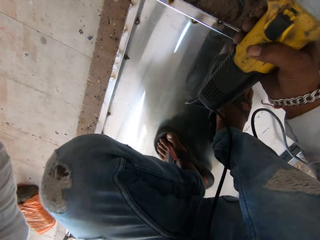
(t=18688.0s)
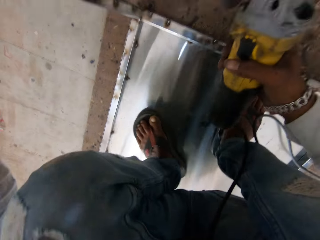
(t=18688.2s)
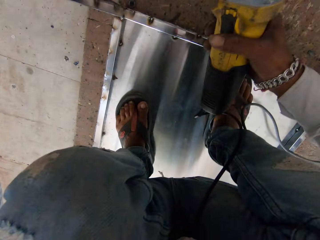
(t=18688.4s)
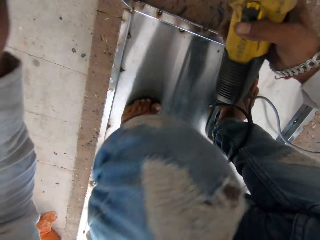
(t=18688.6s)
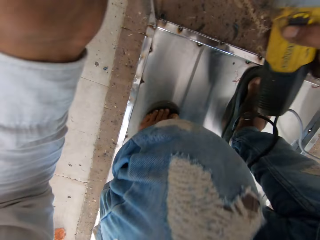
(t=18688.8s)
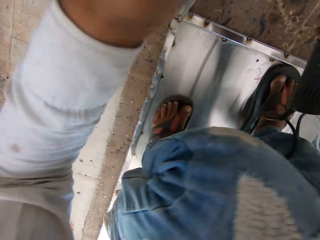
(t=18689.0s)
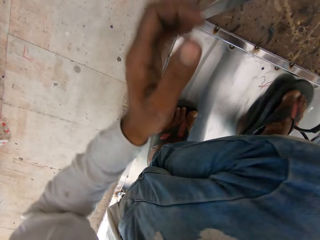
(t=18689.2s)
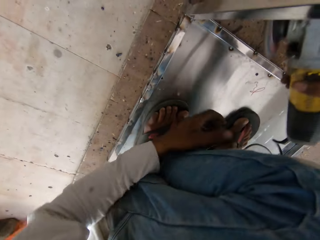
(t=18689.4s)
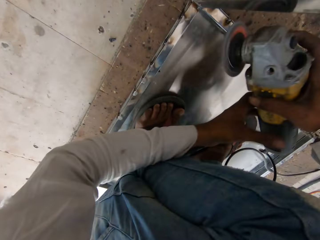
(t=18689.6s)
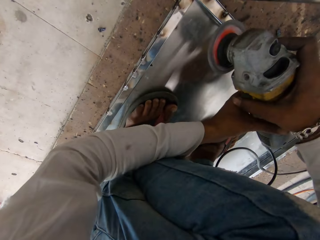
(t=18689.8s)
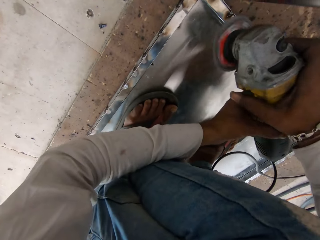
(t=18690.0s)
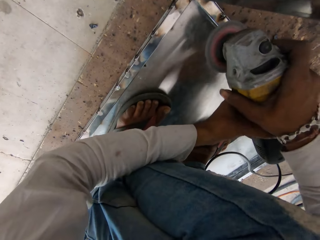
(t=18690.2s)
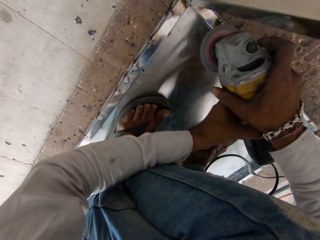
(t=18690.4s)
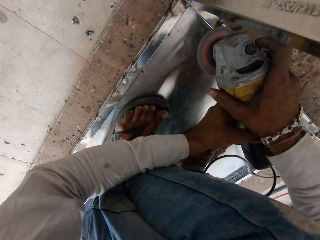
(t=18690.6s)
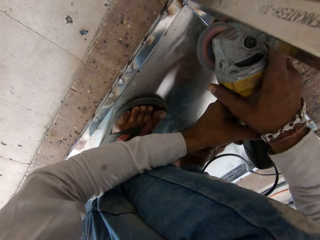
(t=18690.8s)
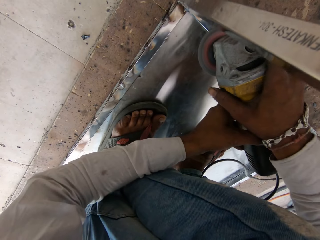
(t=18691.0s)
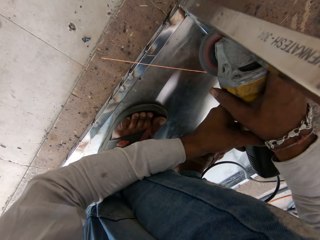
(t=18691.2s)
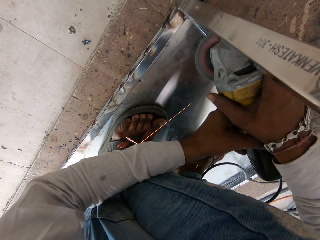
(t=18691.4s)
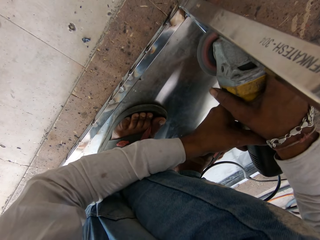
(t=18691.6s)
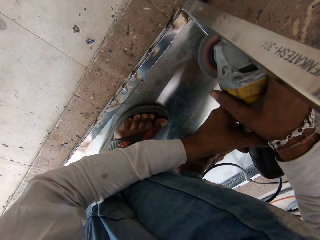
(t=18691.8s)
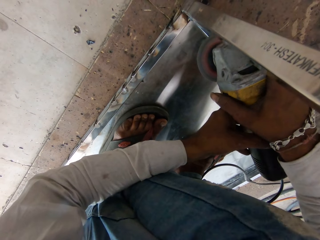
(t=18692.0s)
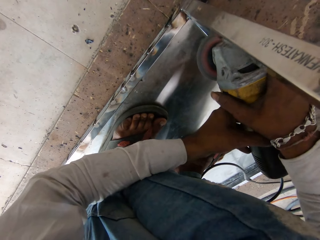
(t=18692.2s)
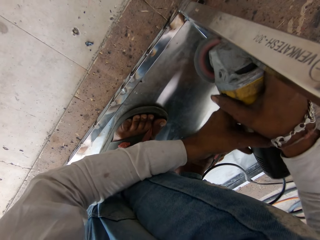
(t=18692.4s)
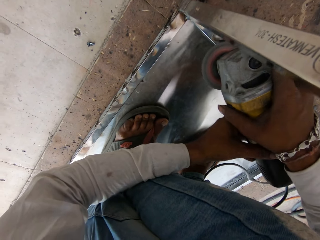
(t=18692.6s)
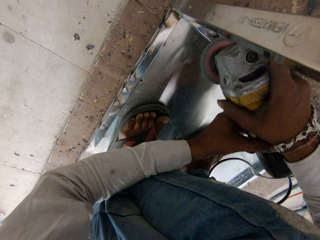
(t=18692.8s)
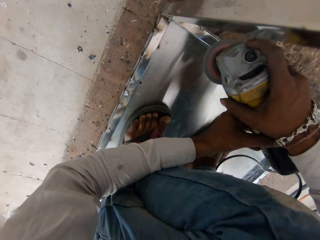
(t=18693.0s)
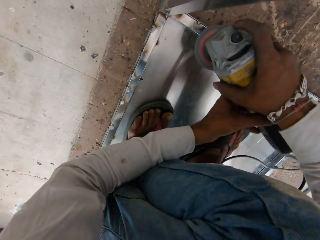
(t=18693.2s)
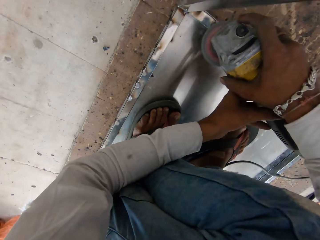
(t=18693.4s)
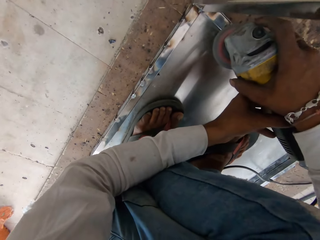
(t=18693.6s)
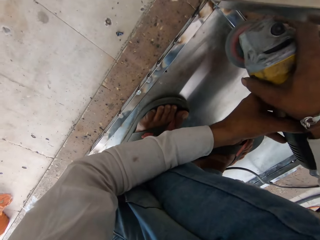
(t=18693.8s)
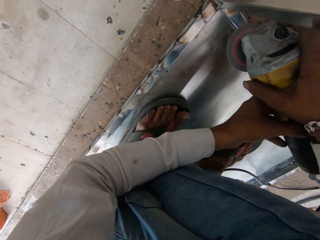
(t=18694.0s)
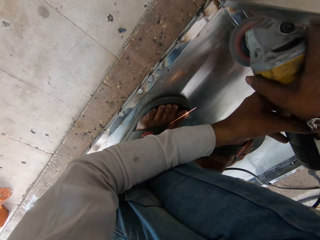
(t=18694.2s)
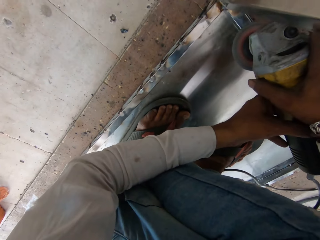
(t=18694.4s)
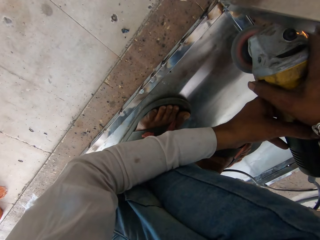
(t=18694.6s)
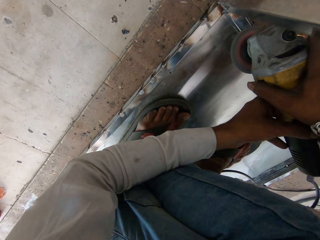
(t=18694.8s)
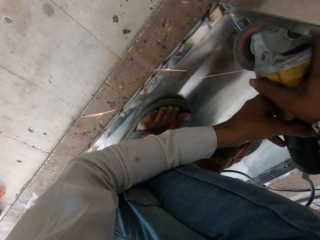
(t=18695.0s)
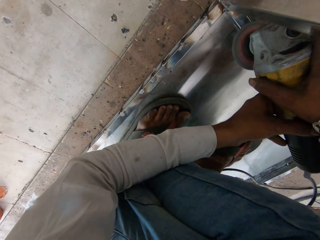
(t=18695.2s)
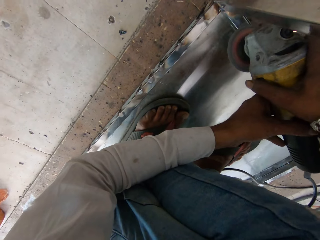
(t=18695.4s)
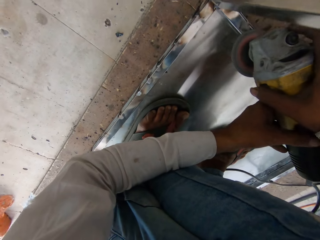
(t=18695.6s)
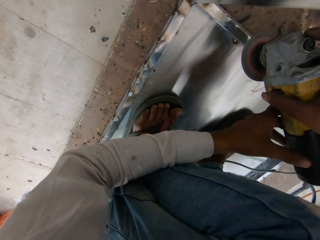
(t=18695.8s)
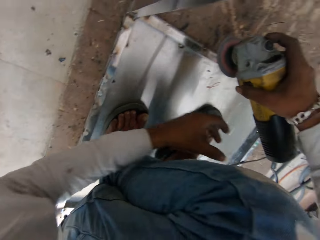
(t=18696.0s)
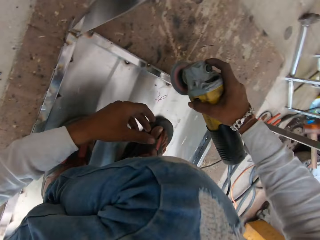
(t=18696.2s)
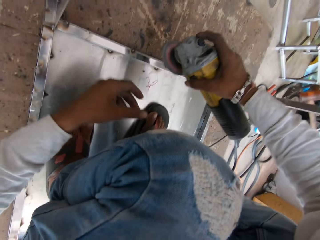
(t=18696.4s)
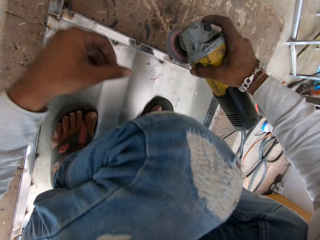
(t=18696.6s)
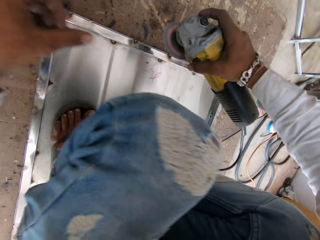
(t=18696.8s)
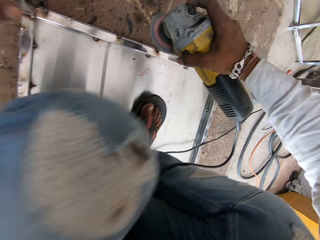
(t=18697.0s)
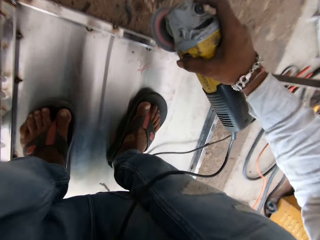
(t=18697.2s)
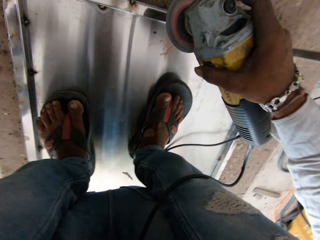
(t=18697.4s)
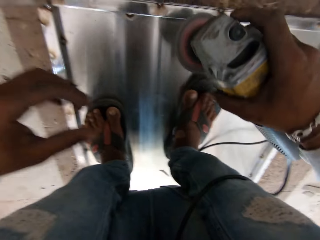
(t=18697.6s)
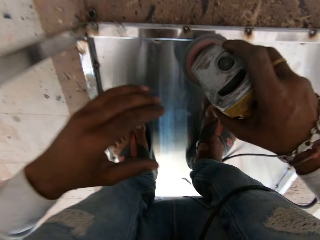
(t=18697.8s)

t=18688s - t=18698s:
The camera wearer grinds another side. They smoothen metal with a grinder.

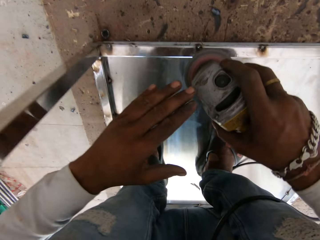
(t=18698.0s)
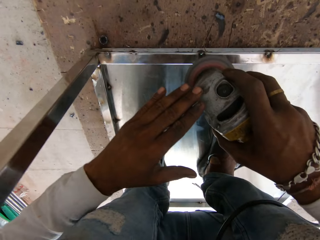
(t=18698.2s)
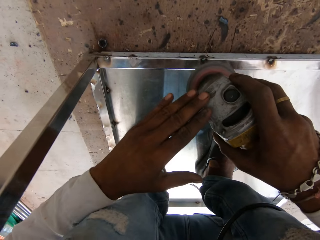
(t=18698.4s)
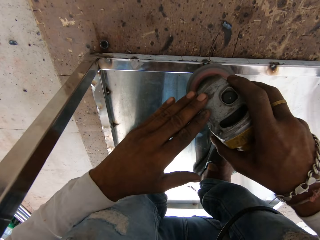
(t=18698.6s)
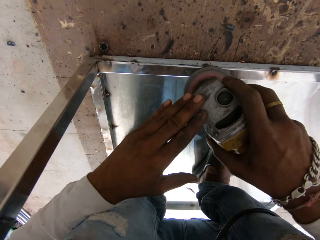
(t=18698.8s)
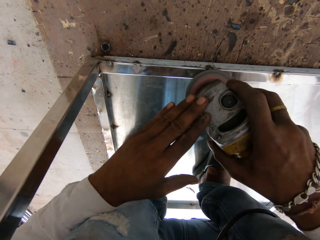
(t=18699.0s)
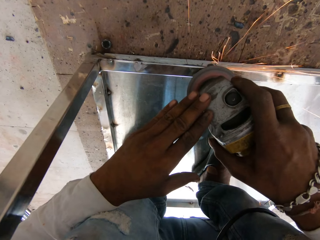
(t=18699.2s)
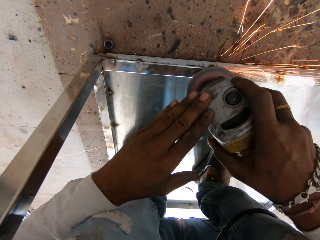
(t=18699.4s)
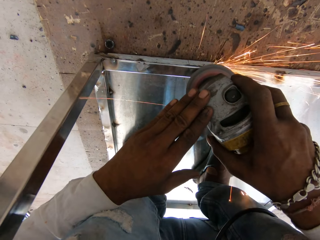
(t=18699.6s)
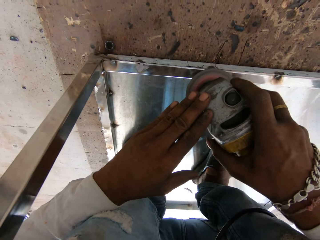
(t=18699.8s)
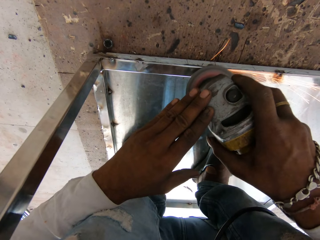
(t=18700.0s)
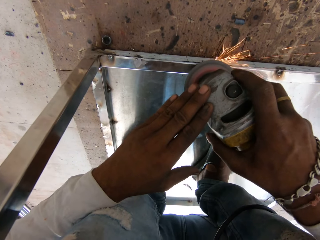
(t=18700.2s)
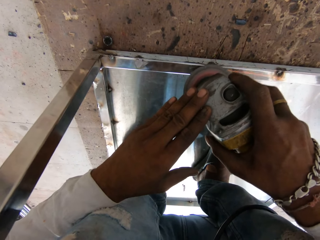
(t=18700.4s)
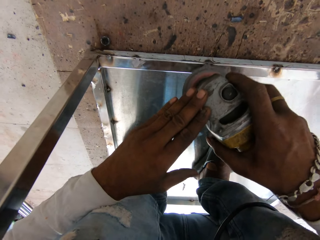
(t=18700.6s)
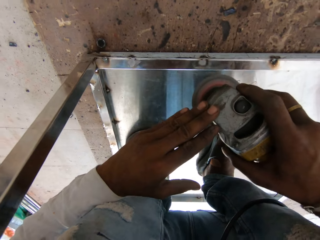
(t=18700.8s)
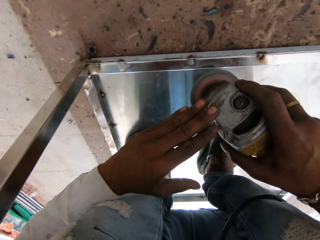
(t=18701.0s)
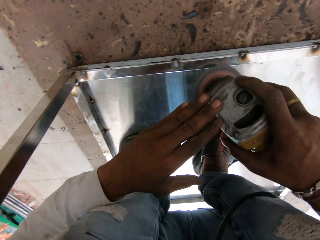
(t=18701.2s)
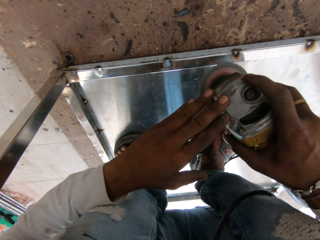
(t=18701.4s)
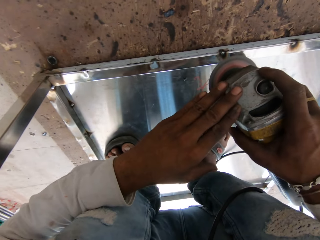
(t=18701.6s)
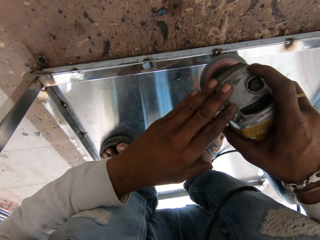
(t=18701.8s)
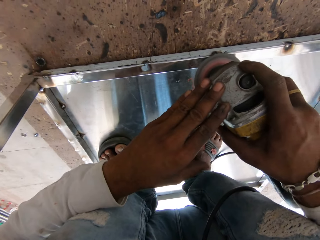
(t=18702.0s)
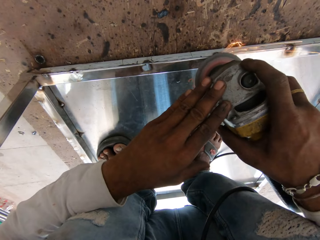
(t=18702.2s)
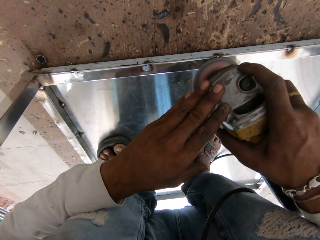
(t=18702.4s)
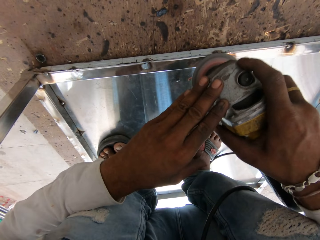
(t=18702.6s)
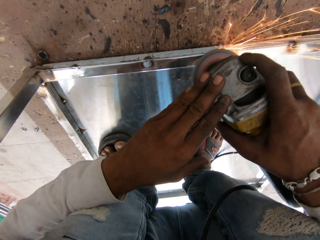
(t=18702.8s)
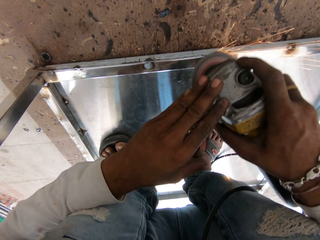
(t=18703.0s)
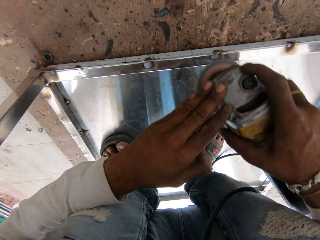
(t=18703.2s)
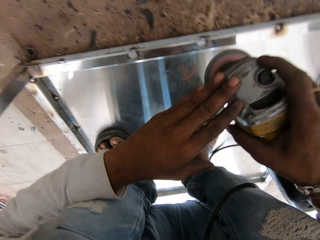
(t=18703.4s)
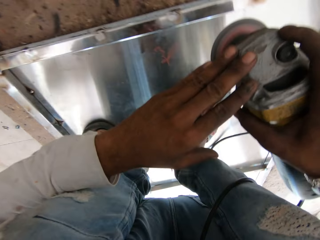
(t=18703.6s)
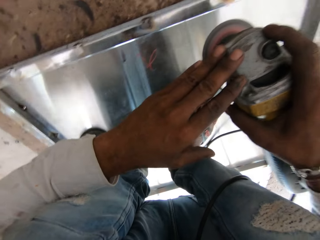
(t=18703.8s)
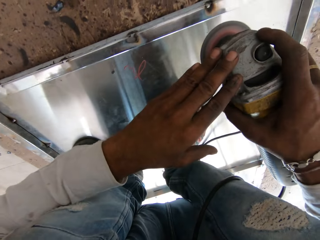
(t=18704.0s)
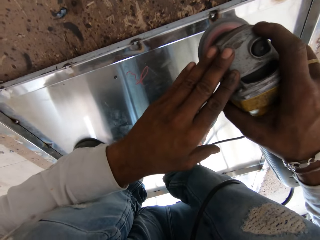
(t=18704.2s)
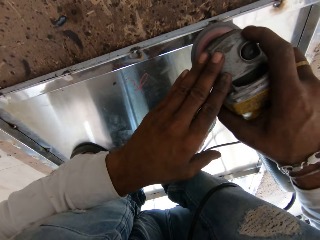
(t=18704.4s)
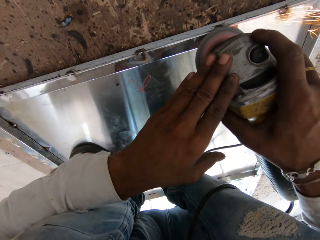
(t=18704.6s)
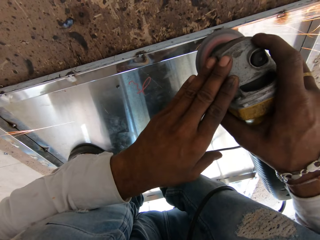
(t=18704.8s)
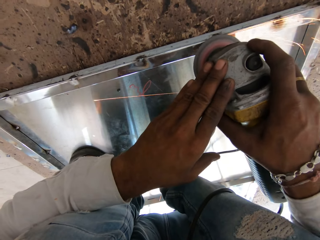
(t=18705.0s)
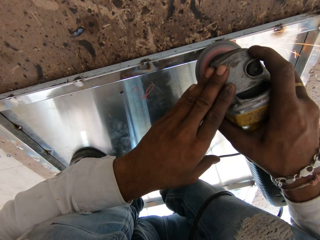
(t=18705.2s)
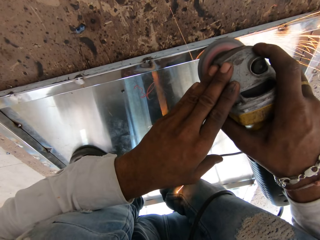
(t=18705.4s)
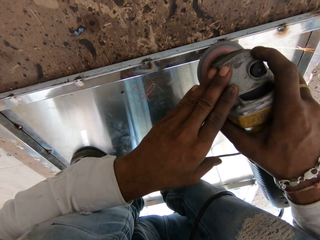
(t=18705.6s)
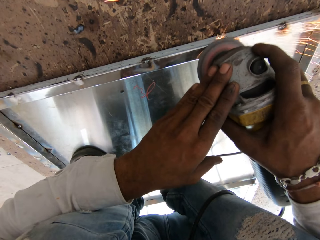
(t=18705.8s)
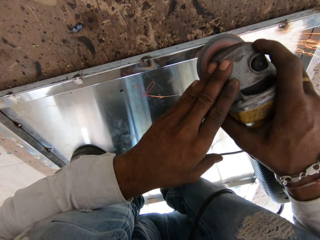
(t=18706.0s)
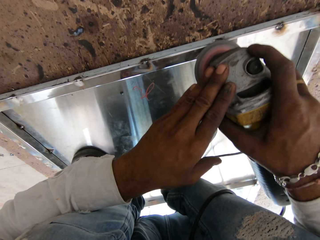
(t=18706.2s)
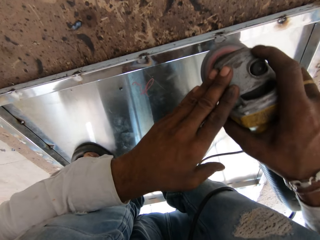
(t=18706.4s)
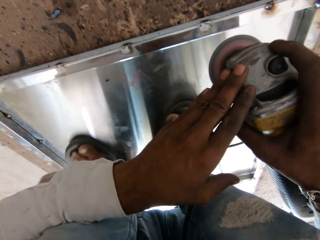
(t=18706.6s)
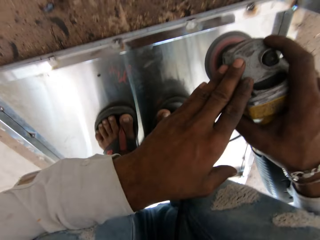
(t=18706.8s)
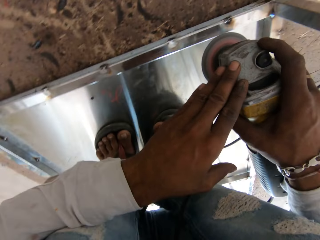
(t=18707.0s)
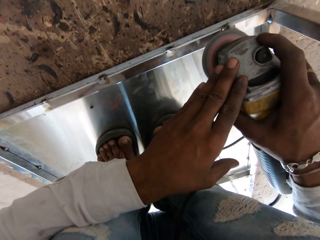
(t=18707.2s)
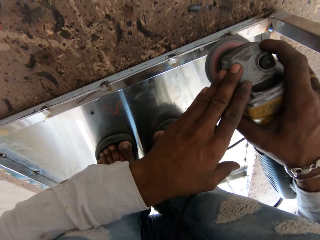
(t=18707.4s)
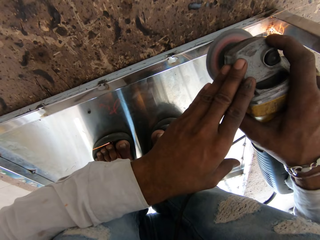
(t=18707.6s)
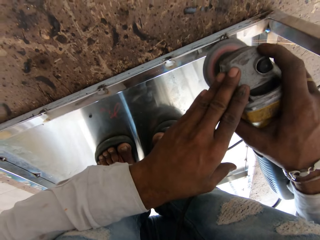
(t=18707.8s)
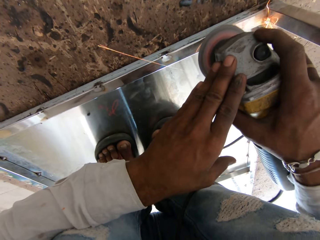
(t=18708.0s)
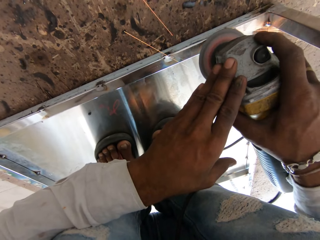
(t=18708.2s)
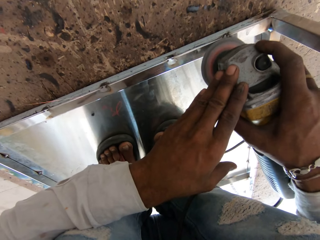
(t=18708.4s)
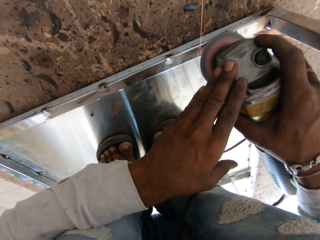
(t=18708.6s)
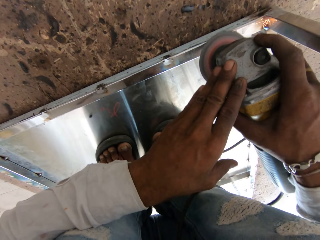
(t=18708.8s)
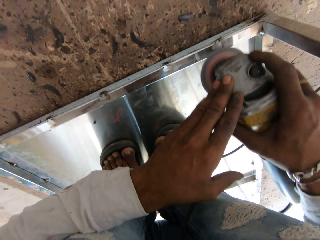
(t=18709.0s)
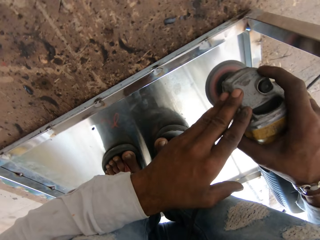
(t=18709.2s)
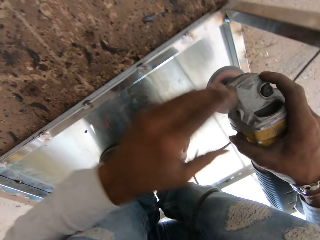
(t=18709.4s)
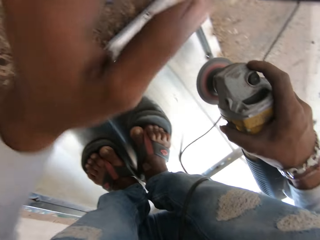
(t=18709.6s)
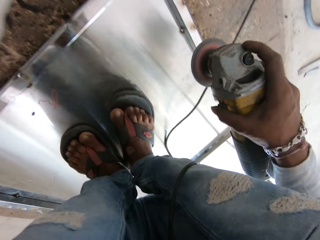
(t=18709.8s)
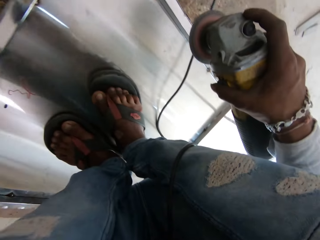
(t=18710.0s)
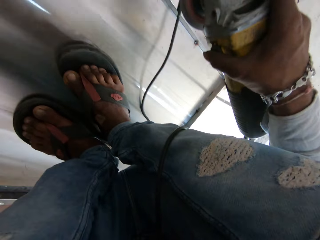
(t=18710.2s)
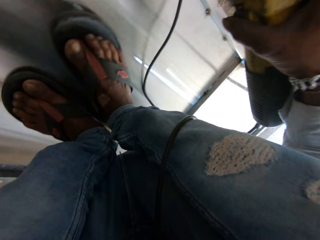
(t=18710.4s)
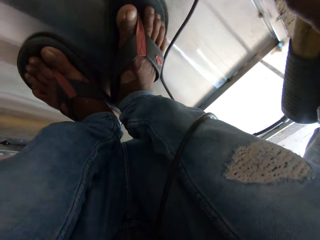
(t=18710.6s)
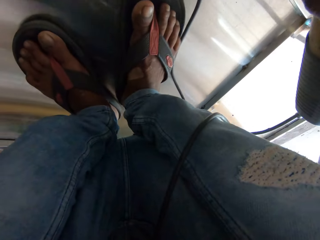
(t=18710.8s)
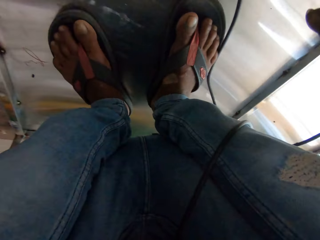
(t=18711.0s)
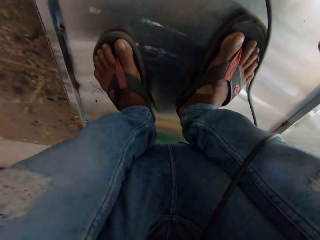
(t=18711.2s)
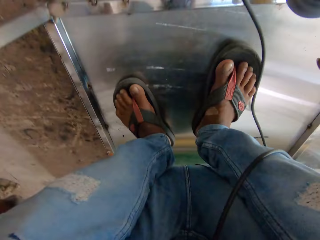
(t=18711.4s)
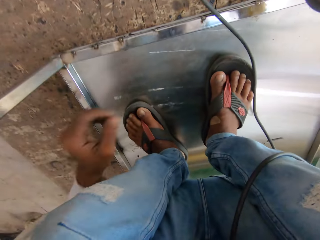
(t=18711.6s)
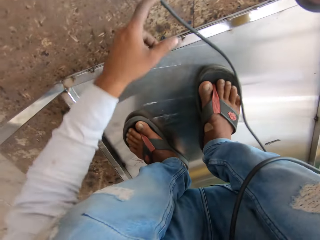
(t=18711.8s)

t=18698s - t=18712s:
The camera wearer smoothens metal with a grinder. They smoothen the metal with the grinder repeatedly. They hold the table stand and handle the camera.
